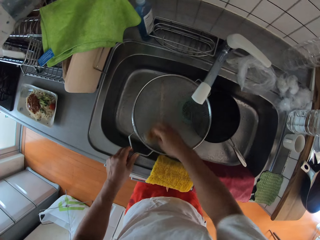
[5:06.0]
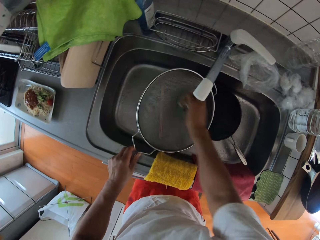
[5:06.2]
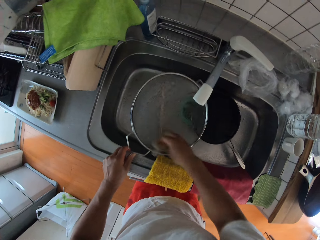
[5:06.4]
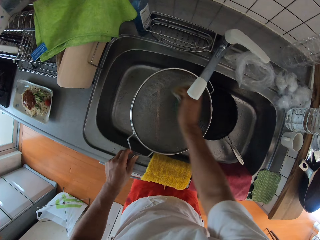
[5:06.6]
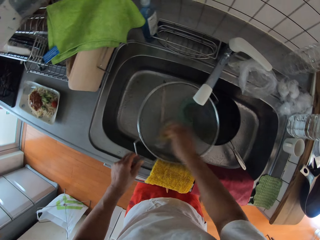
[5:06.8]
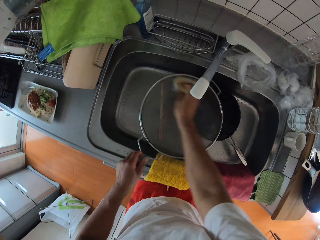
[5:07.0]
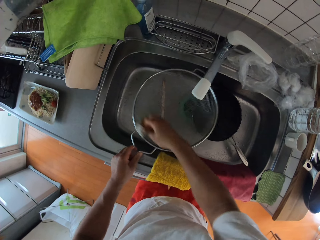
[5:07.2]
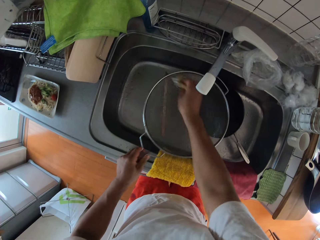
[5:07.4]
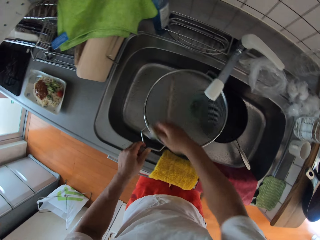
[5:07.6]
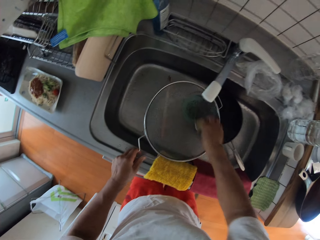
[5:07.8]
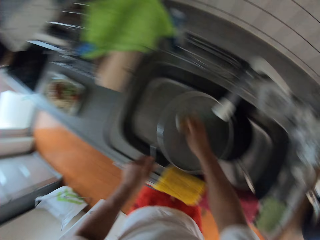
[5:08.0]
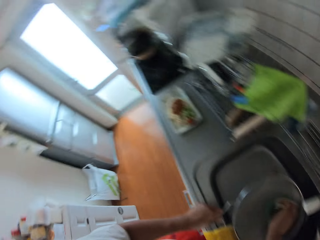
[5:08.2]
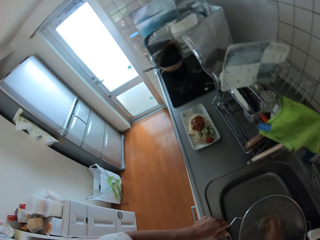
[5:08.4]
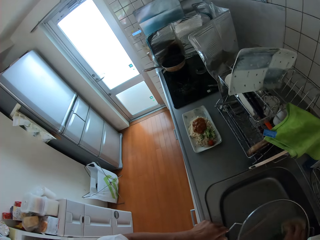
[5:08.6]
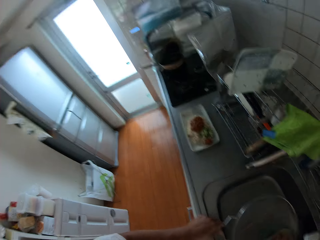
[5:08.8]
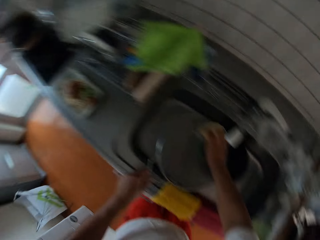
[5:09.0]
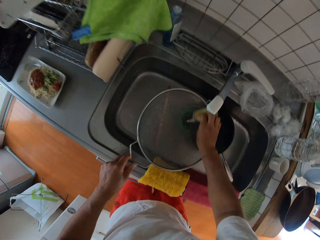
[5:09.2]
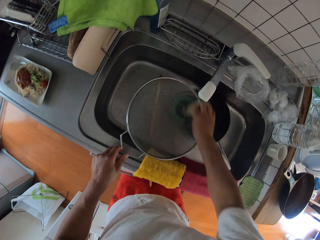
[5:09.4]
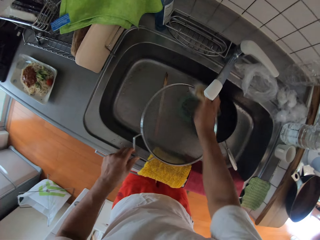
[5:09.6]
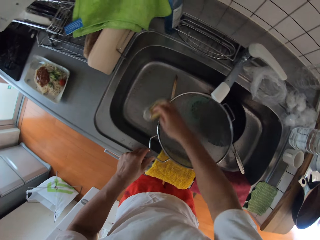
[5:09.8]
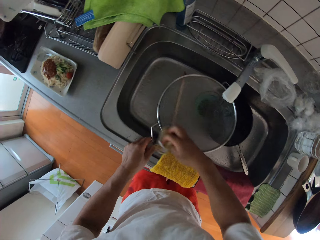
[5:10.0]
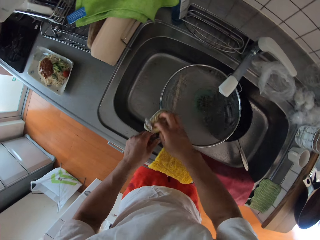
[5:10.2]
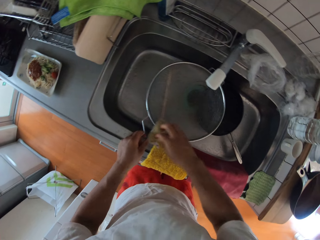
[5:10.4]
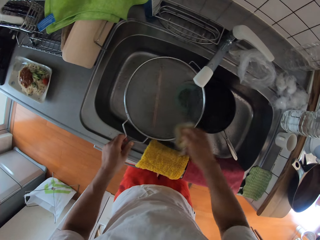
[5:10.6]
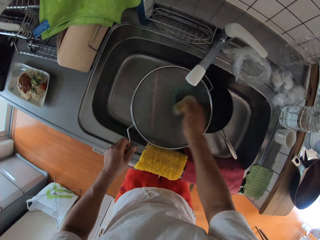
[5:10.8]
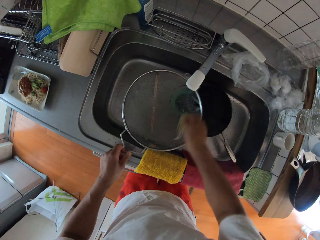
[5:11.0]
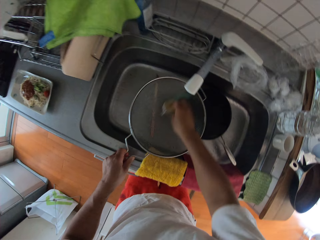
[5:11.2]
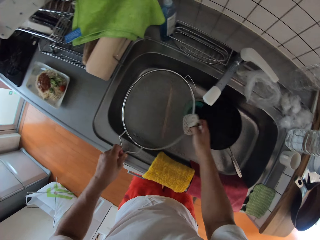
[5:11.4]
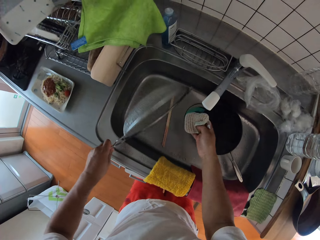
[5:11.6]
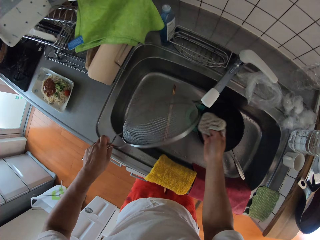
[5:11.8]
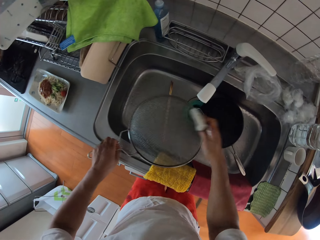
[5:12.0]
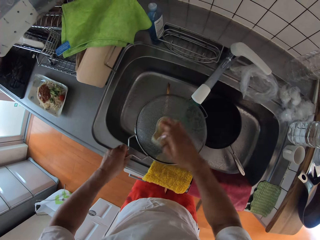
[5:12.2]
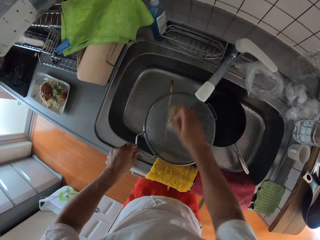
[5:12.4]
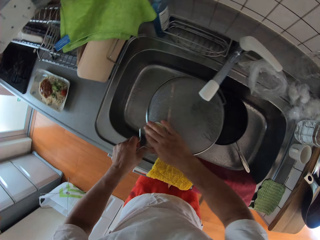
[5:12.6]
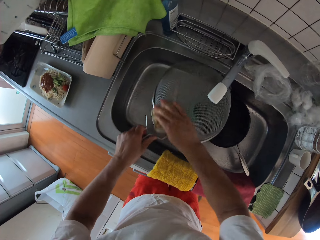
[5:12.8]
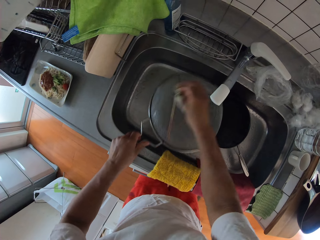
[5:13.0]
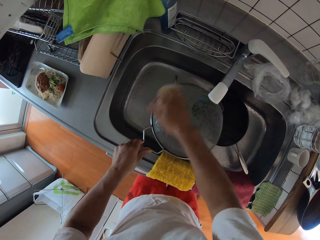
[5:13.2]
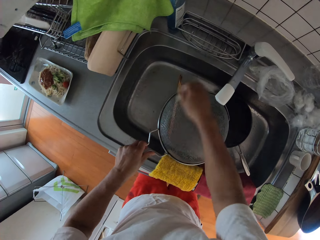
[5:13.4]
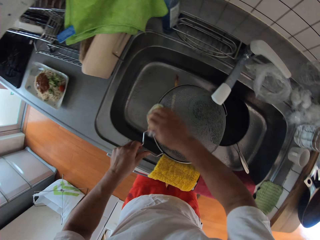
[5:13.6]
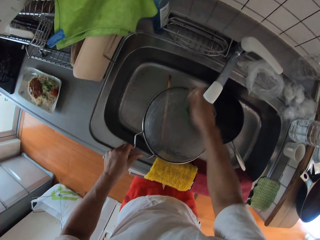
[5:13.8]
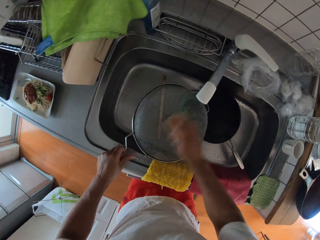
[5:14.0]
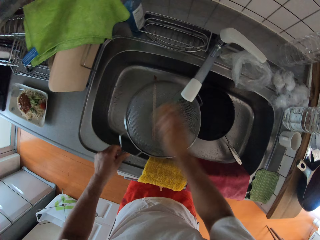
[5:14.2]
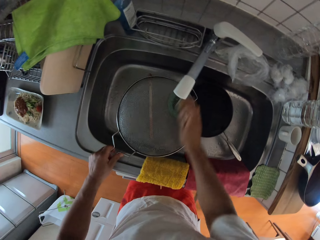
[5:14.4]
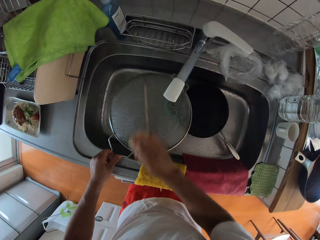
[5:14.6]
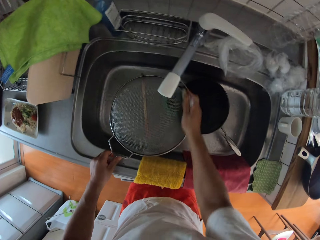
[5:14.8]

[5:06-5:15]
The camera wearer looks around. They wash the sieve with a scraper.

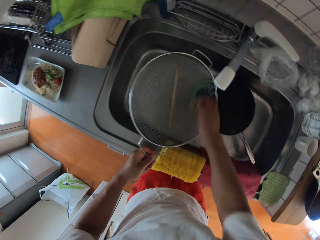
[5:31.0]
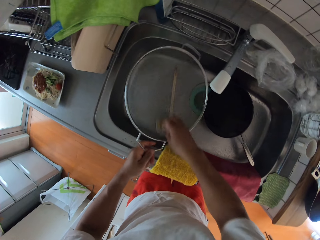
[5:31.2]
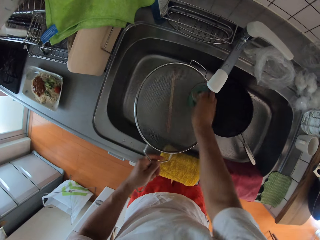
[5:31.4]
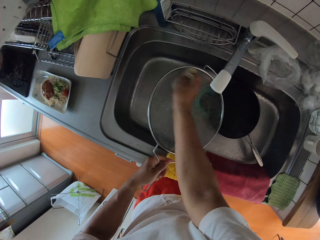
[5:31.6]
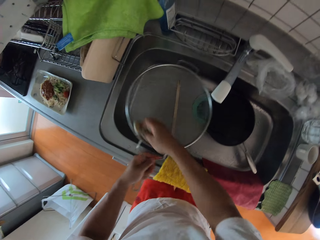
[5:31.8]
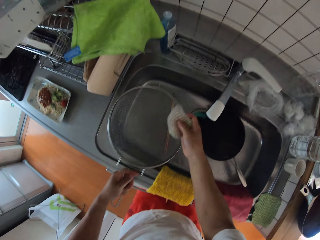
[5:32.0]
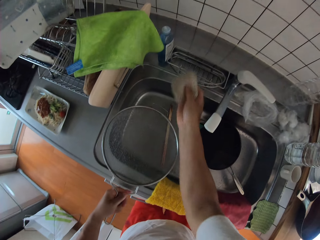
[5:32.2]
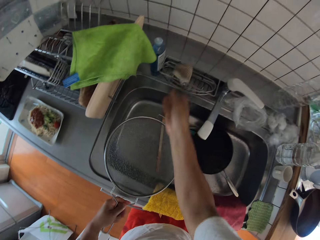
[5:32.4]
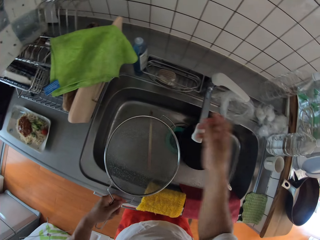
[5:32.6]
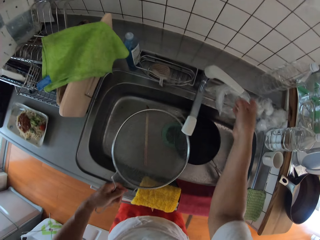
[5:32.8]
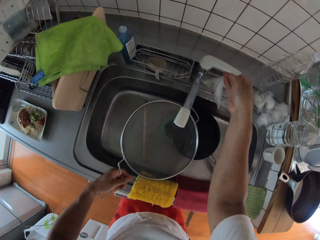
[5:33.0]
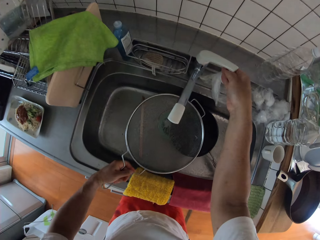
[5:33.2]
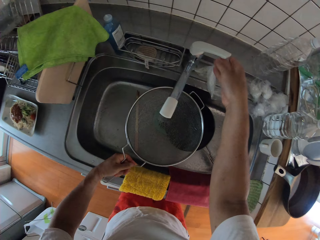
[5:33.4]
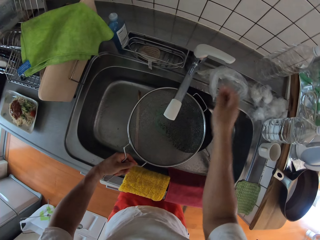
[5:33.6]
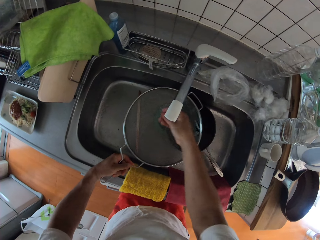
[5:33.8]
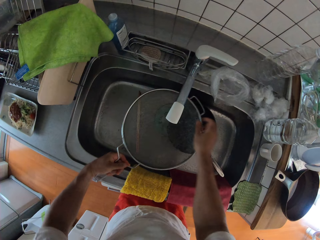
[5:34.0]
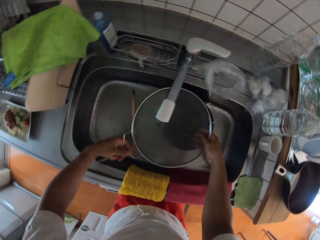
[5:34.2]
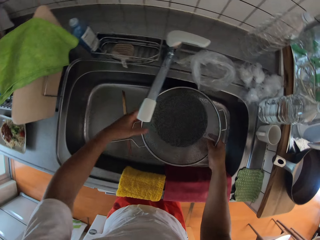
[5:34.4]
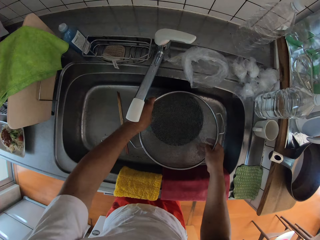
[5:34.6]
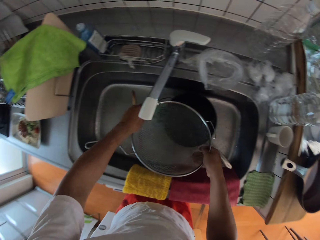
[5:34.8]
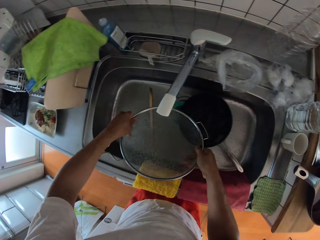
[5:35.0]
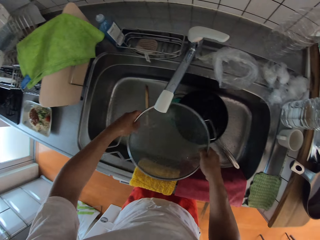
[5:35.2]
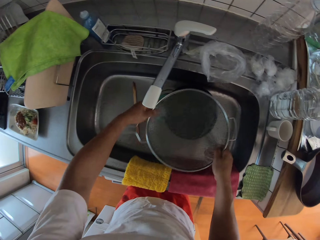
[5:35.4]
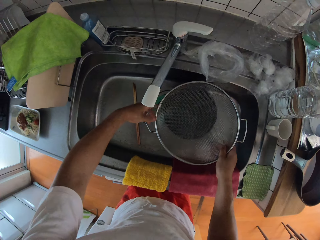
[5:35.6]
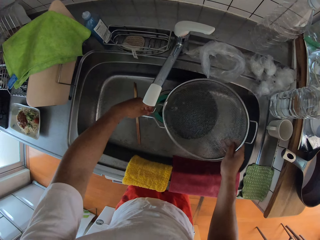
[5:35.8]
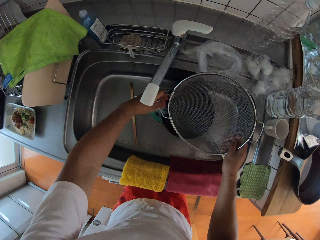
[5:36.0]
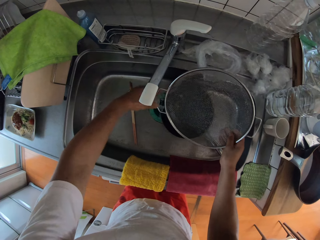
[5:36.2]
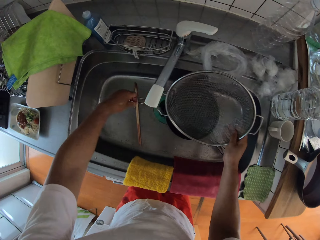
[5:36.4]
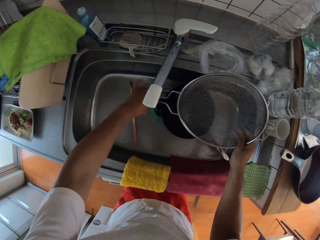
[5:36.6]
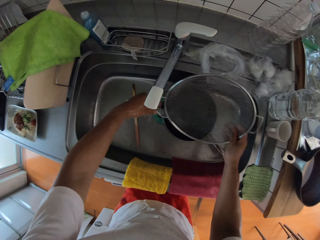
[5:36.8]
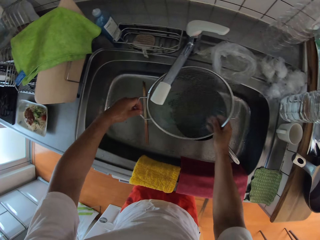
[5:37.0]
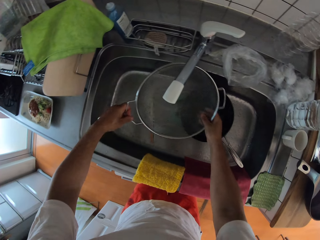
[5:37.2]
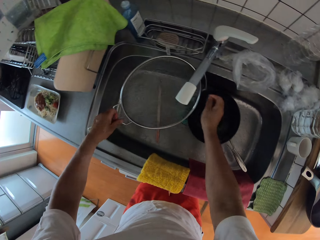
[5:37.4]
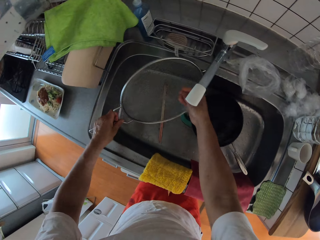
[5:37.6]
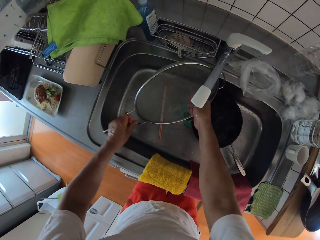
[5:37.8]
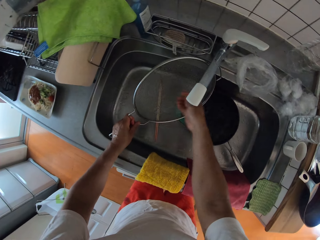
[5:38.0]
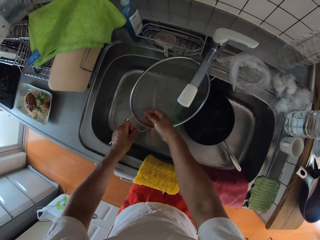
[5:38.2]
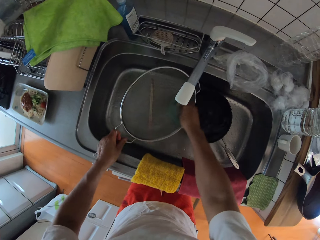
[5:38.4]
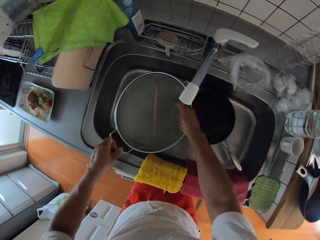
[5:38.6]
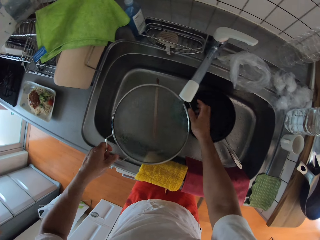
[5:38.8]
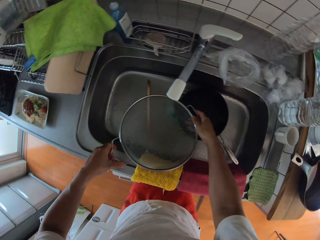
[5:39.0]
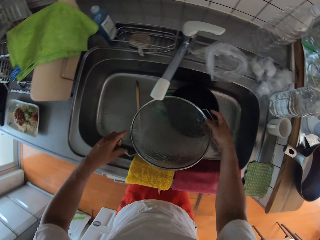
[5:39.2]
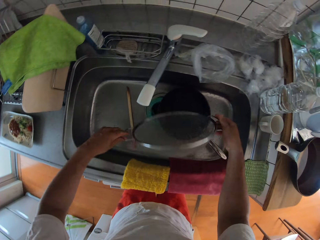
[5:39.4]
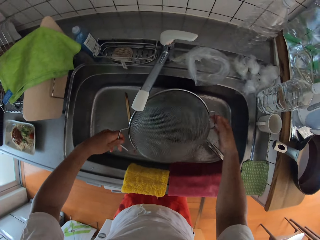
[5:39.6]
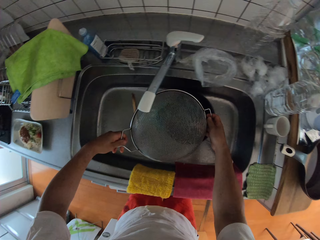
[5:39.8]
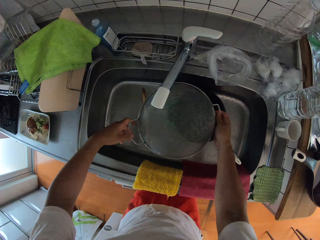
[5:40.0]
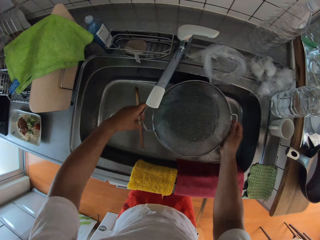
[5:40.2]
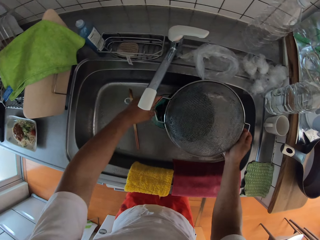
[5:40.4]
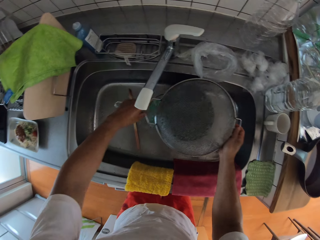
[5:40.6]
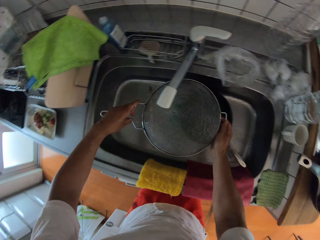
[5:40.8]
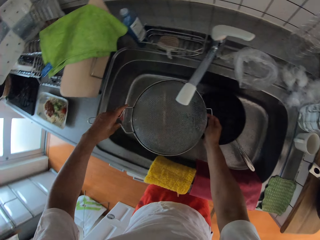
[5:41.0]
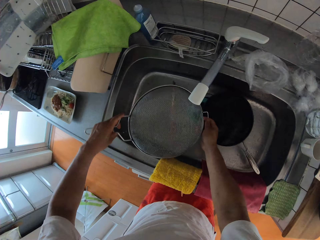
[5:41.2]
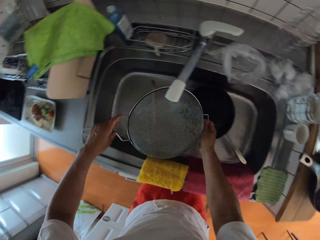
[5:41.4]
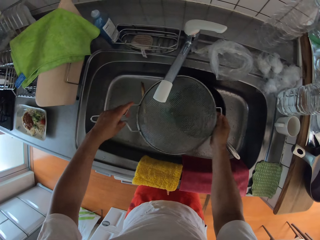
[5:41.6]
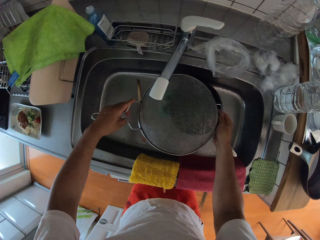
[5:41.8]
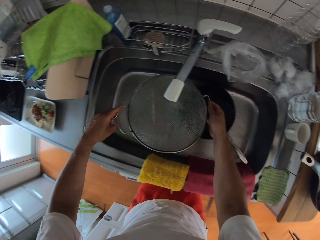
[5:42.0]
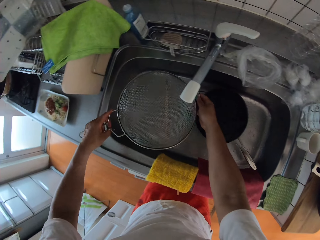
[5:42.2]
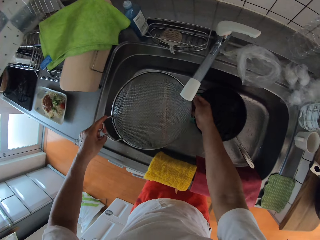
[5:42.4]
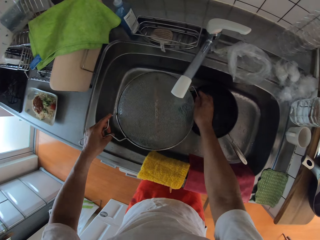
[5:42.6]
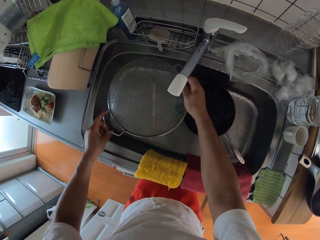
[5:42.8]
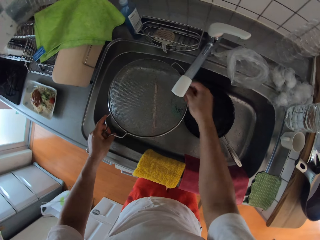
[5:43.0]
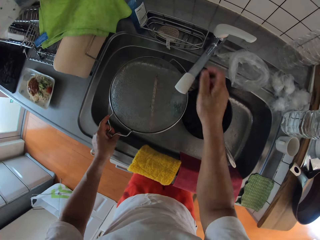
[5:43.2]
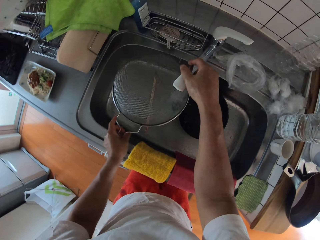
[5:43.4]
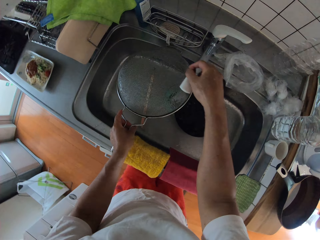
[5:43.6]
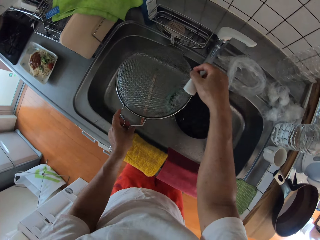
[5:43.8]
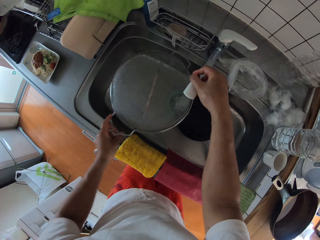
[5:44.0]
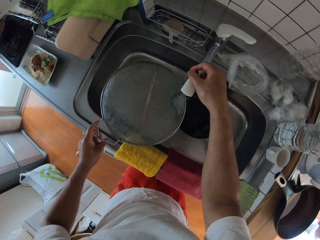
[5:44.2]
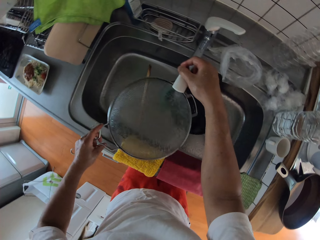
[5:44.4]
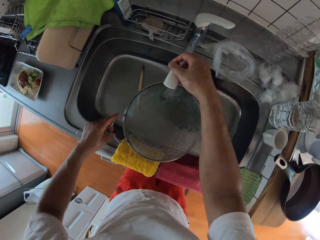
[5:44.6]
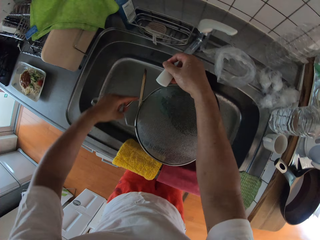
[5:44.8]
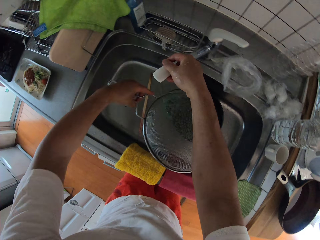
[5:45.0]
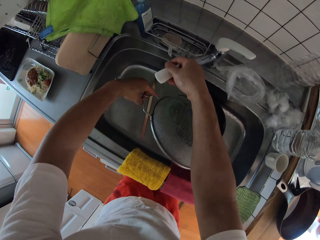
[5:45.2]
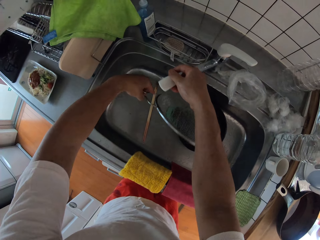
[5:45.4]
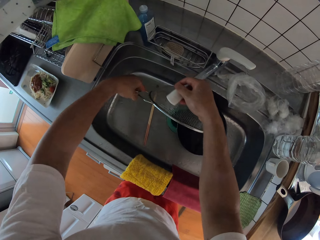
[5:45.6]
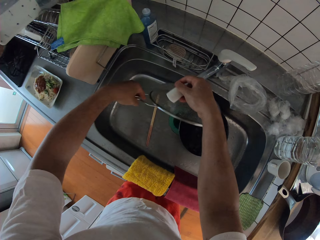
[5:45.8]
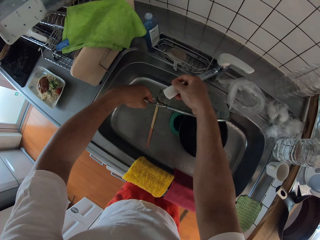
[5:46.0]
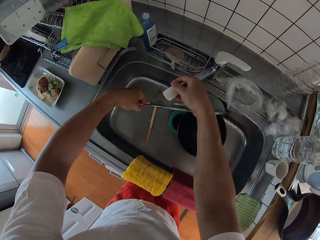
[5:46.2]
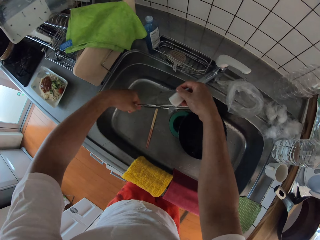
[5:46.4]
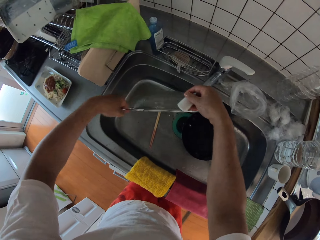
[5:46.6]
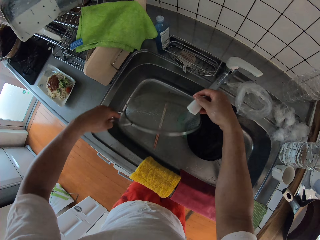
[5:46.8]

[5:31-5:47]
The camera wearer drops the sponge on the sink. They turn on the water faucet. They rinse the sieve. They adjust the water faucet. They hold a tap.
